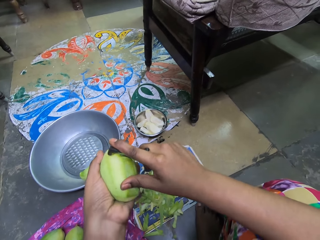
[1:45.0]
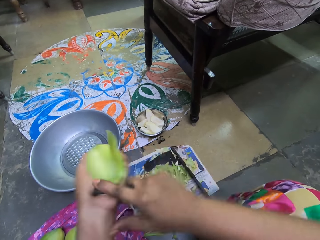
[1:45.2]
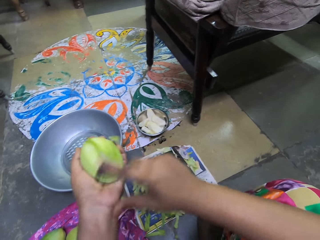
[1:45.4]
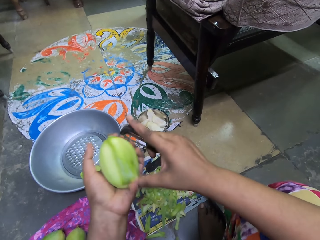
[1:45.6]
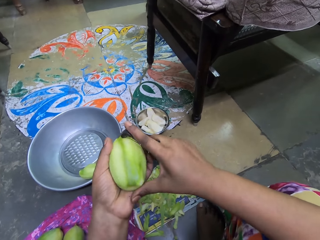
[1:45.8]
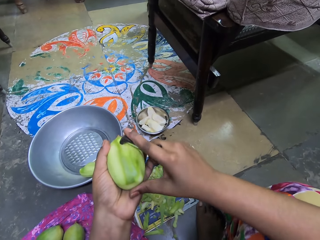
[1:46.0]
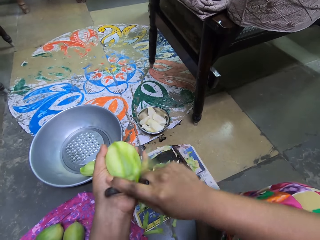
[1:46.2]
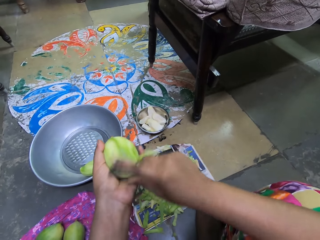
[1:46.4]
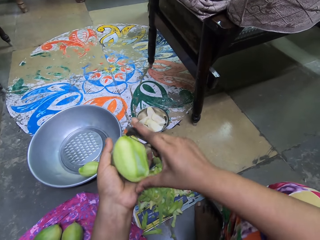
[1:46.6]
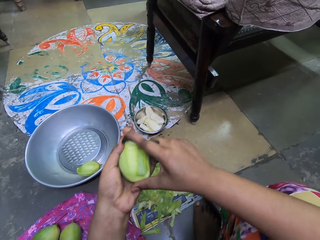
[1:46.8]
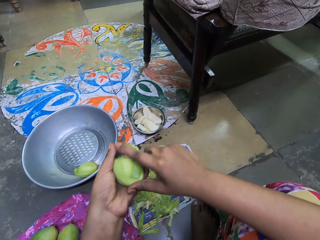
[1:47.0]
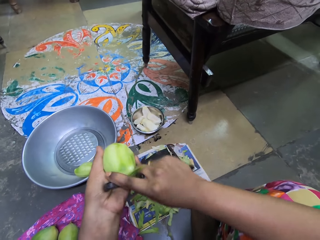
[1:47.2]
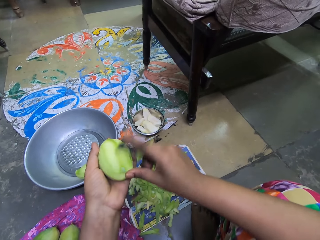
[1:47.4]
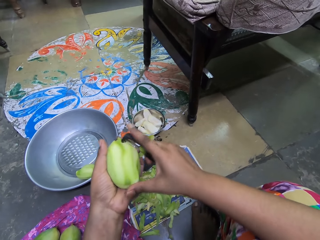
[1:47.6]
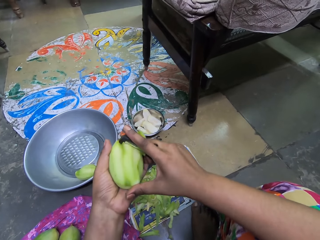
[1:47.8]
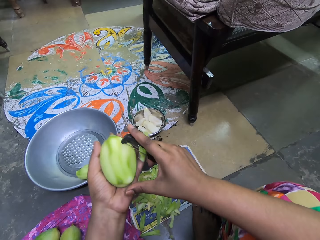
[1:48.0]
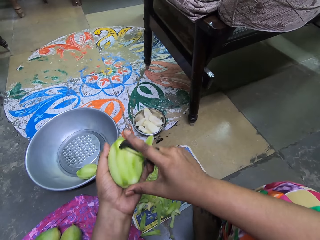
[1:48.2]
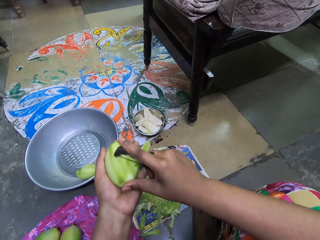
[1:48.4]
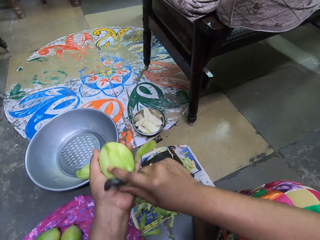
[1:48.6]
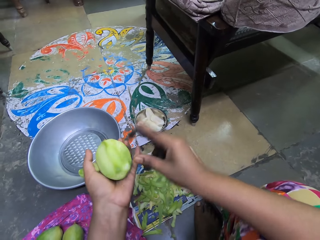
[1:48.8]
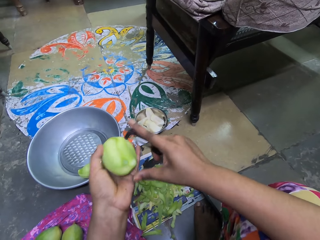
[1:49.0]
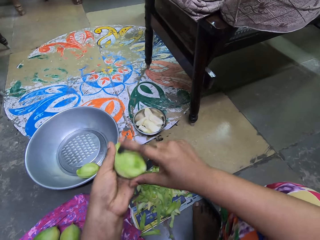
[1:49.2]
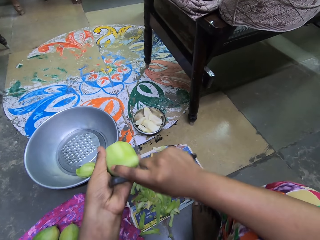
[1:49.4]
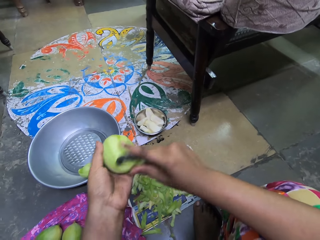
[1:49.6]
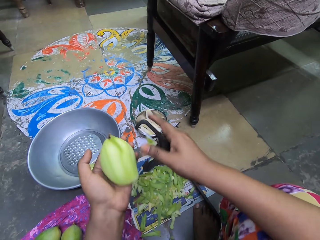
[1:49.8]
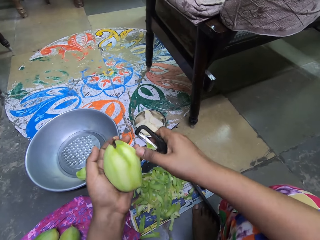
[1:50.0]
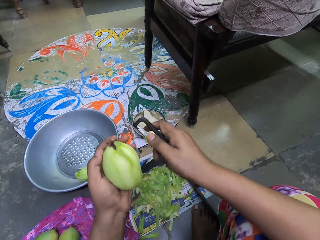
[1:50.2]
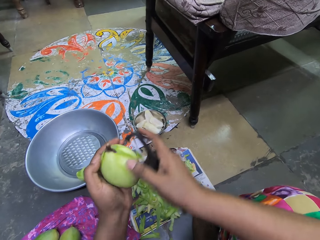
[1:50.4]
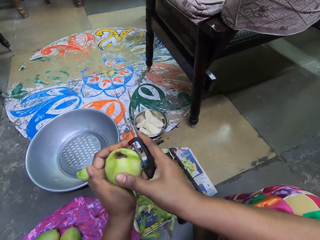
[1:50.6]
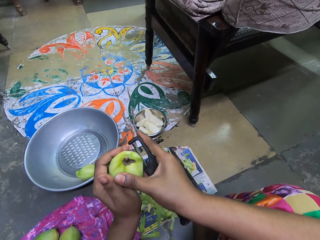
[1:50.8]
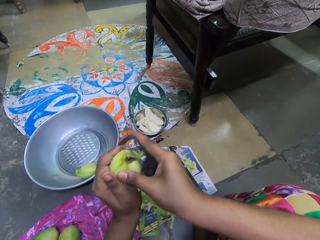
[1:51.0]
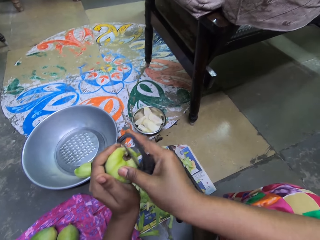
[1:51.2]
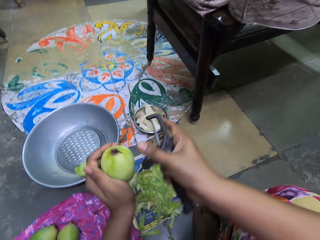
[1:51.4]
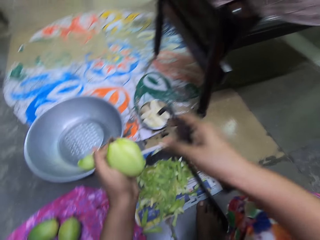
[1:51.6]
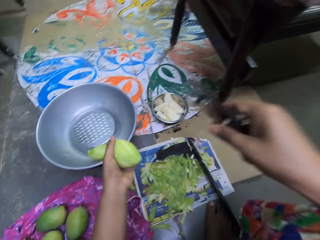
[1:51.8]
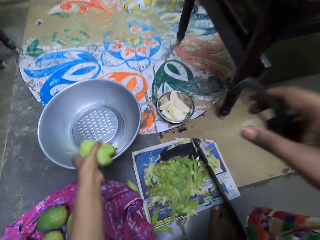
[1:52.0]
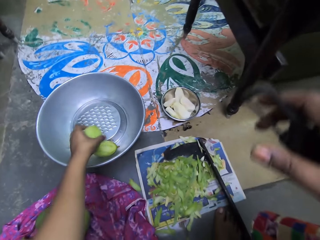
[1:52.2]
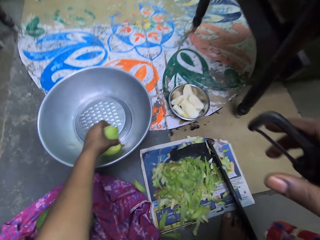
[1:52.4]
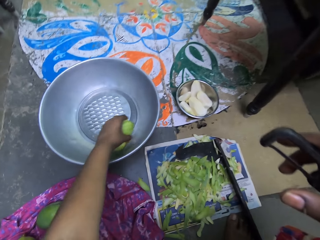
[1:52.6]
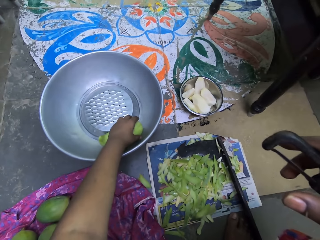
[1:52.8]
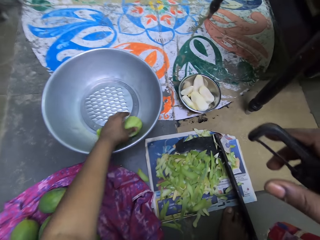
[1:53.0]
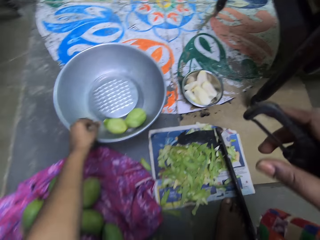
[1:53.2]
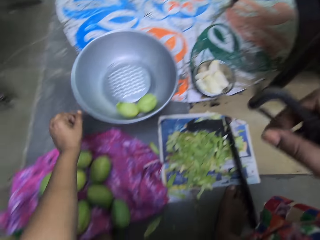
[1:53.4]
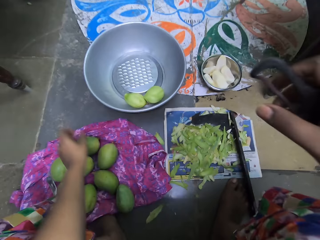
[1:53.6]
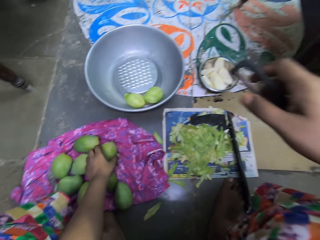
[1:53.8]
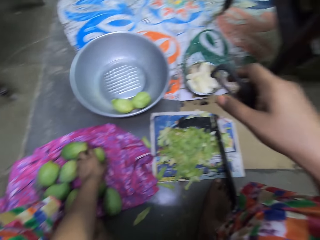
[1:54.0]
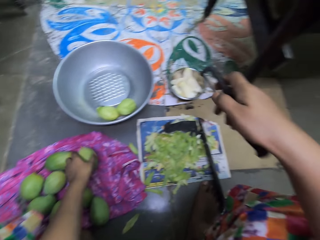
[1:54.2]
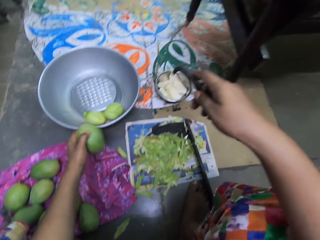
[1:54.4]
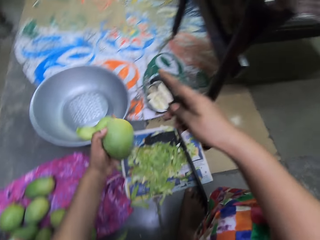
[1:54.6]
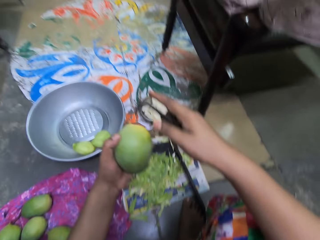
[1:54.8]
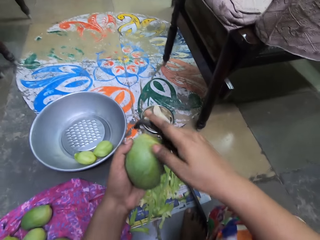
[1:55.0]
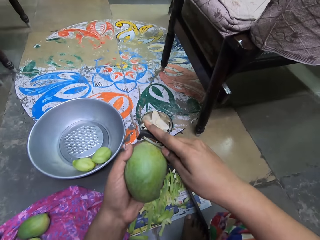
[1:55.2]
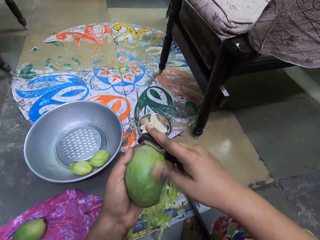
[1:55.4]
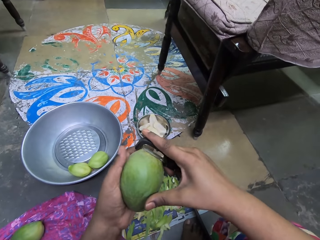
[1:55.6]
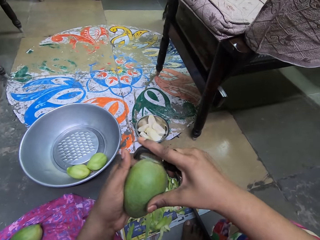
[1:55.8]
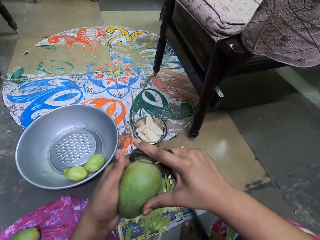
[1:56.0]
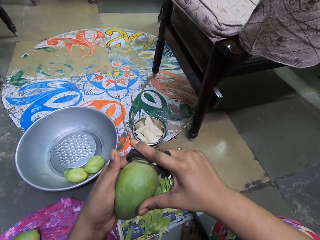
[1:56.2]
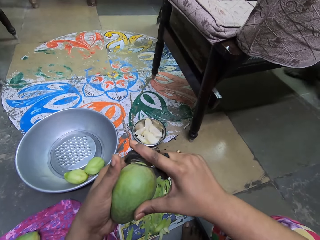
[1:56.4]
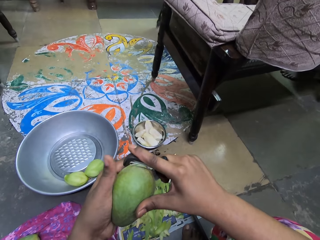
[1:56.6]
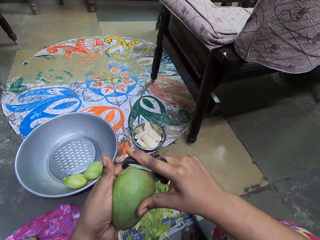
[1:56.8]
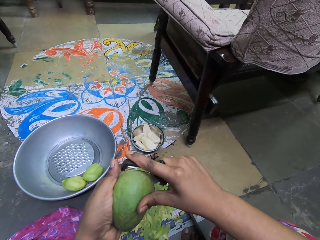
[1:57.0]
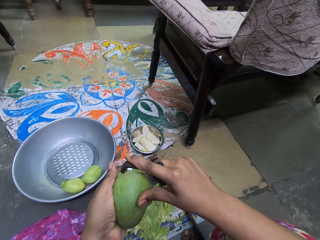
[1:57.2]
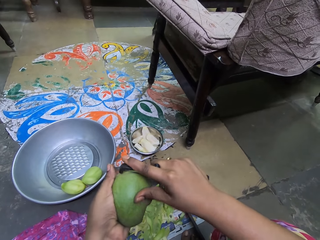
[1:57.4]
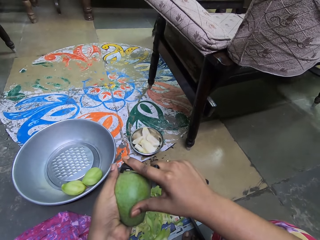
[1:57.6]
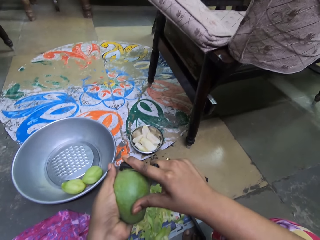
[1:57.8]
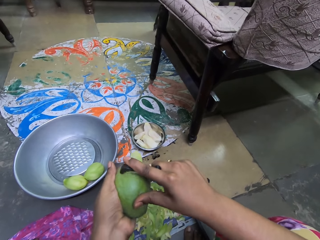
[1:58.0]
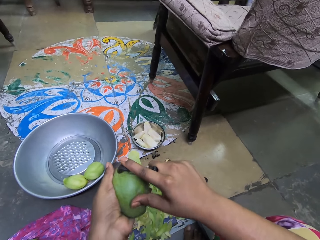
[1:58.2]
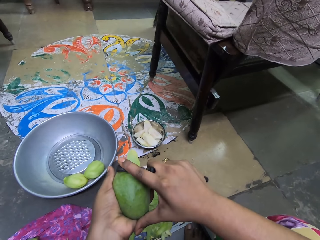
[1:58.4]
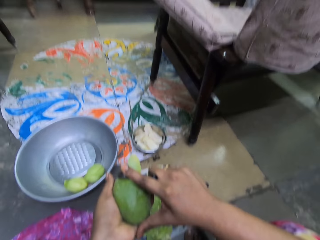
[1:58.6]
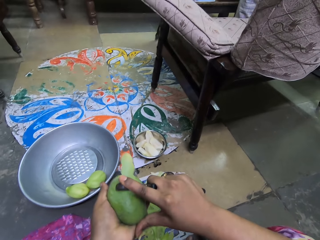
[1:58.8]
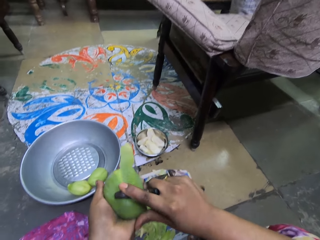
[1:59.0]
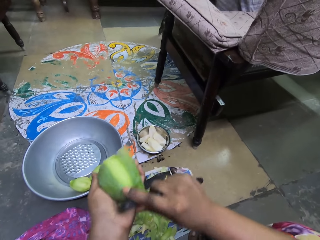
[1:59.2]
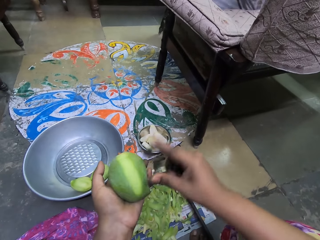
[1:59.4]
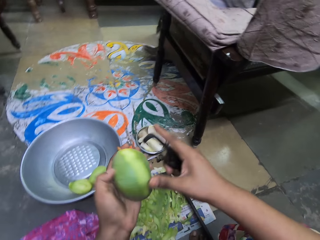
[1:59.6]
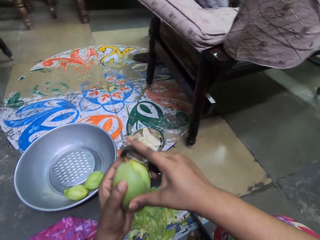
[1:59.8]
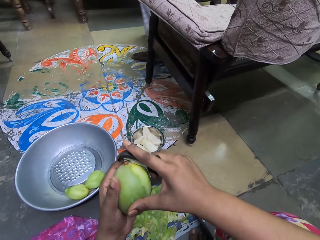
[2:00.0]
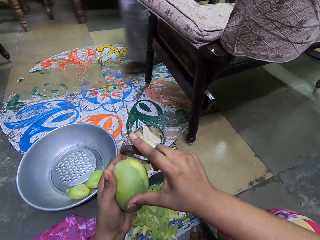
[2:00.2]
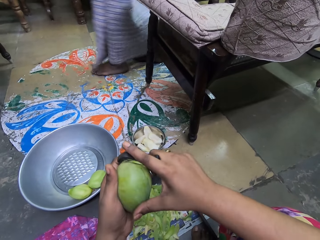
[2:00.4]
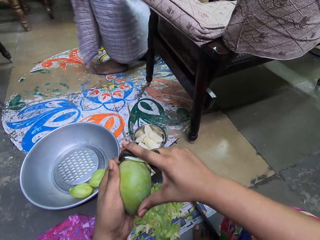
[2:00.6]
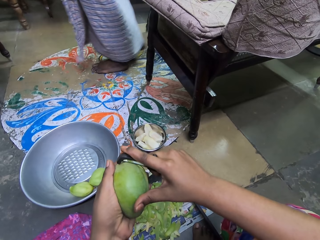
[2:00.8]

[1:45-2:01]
The camera wearer drops the unripe mango in her left hand in the bowl. She picks an unripe mango from the piece of cloth with her left hand. She peels the skin off the unripe mango in her left hand with the fruit peeler in her right hand.

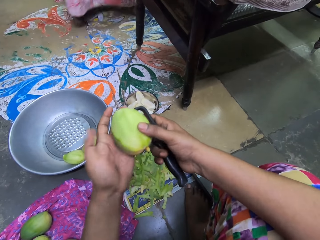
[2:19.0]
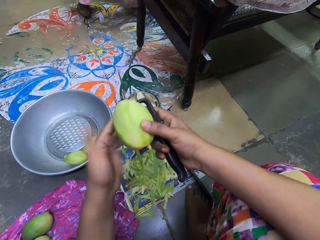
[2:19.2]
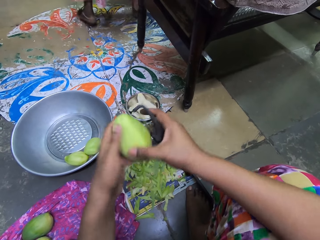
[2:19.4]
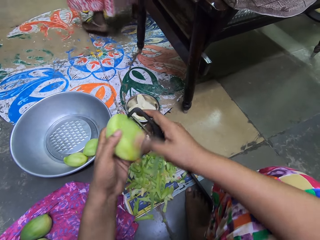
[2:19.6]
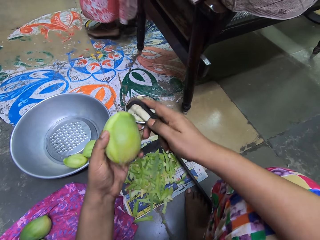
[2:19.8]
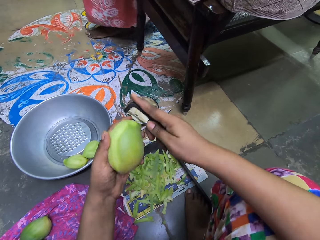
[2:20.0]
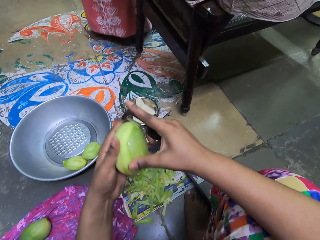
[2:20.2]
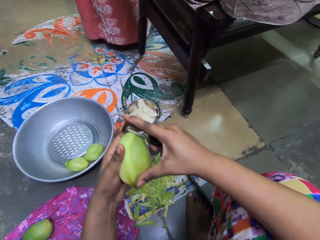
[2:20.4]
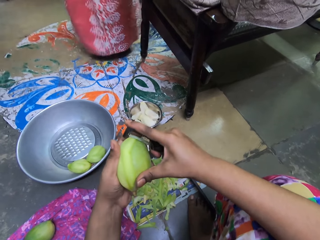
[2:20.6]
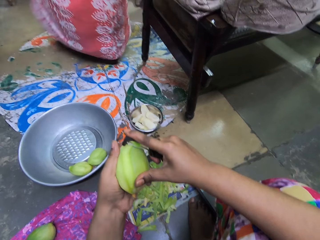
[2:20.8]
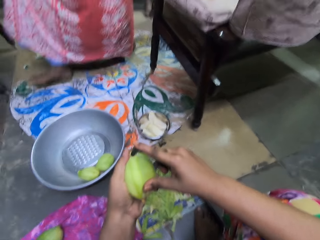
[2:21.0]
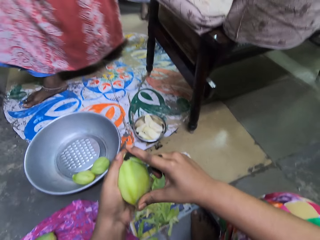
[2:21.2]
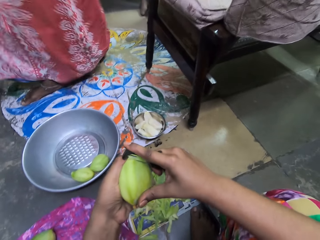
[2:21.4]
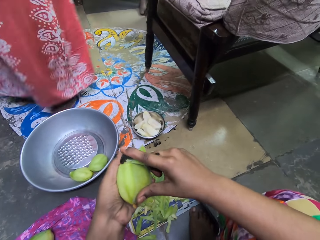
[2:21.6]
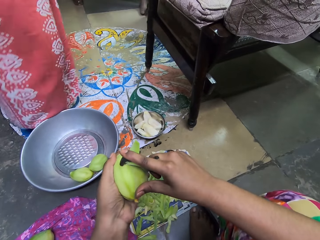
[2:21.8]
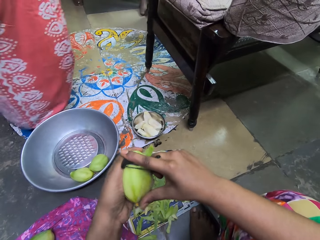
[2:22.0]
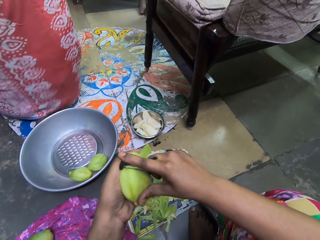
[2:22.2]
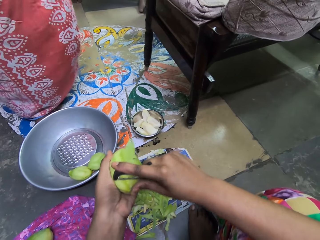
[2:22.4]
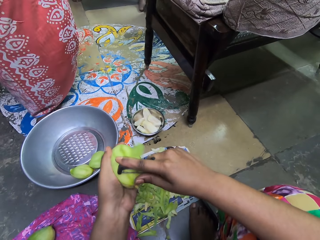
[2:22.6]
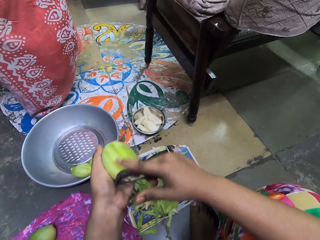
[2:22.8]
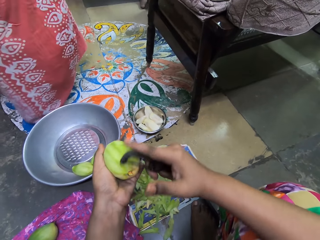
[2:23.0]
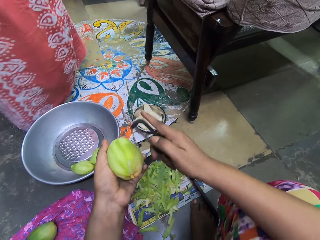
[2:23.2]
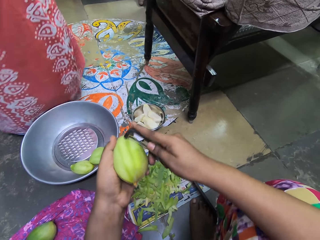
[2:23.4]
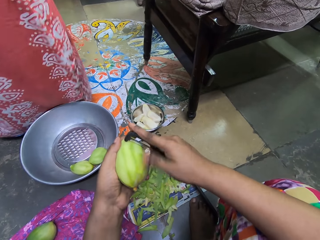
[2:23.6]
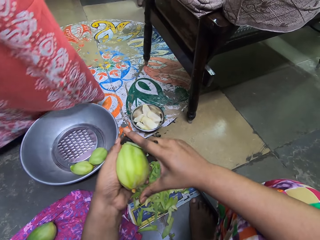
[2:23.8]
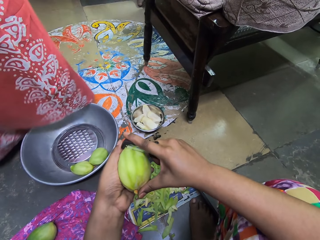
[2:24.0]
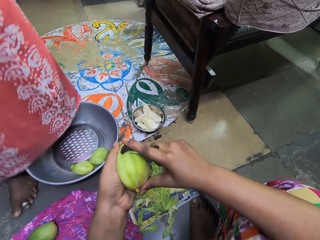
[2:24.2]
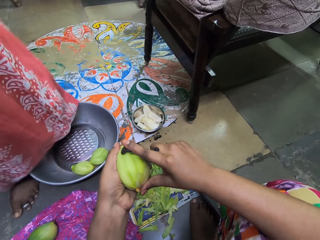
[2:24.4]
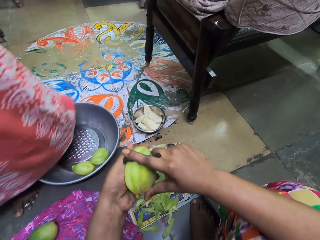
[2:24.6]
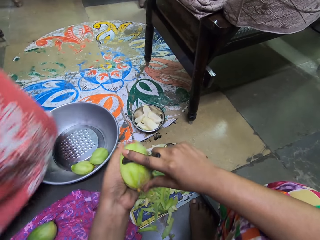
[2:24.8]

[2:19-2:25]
The camera wearer converses with the woman.
